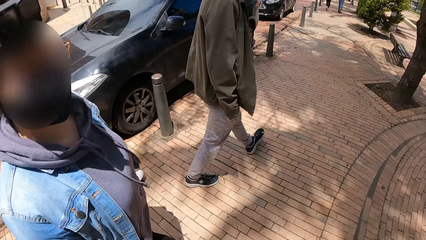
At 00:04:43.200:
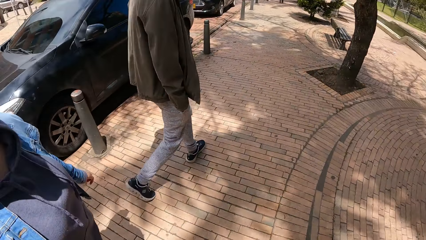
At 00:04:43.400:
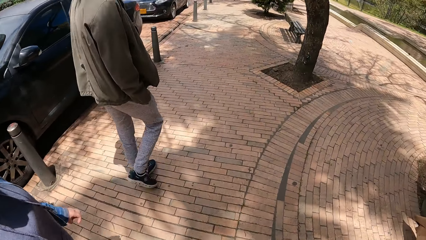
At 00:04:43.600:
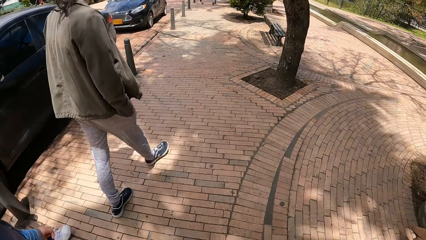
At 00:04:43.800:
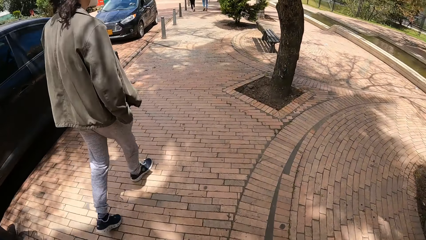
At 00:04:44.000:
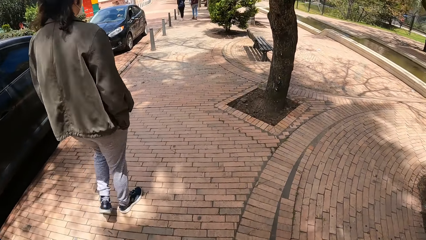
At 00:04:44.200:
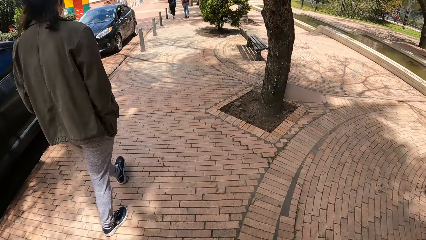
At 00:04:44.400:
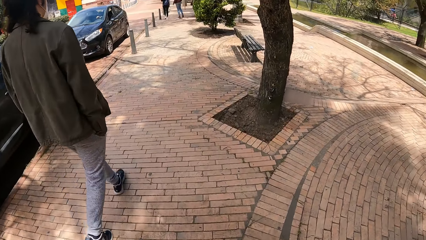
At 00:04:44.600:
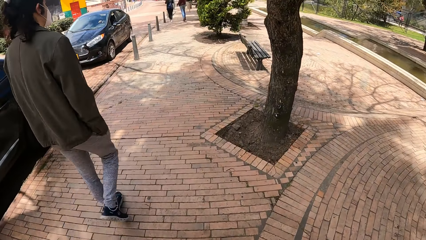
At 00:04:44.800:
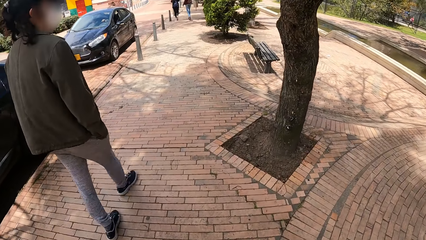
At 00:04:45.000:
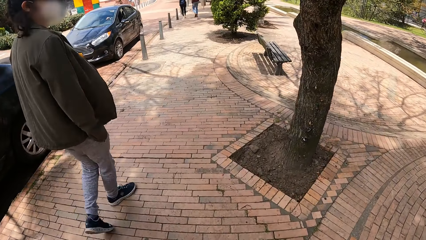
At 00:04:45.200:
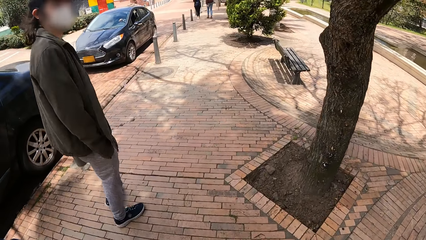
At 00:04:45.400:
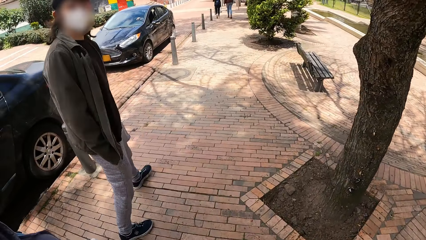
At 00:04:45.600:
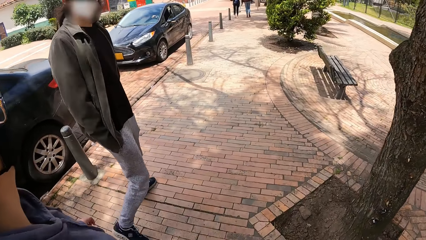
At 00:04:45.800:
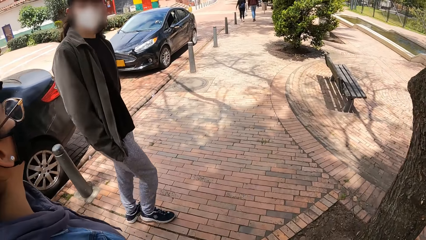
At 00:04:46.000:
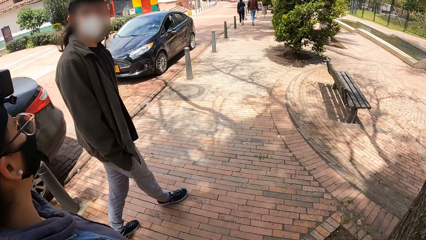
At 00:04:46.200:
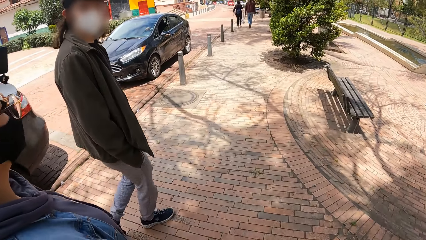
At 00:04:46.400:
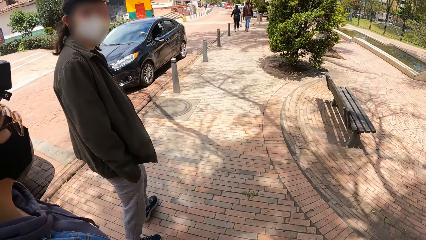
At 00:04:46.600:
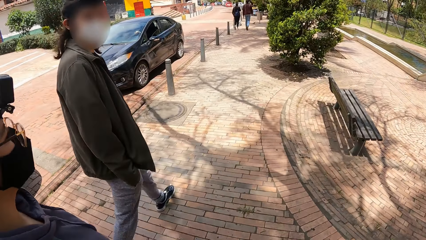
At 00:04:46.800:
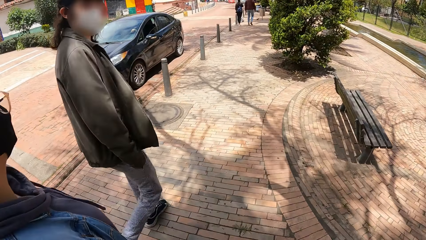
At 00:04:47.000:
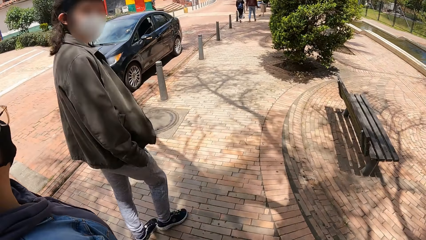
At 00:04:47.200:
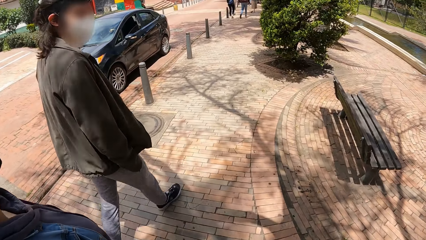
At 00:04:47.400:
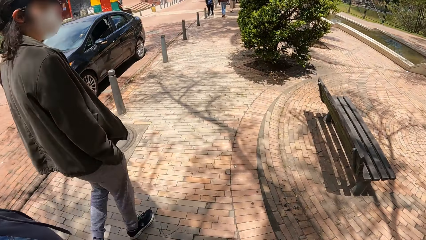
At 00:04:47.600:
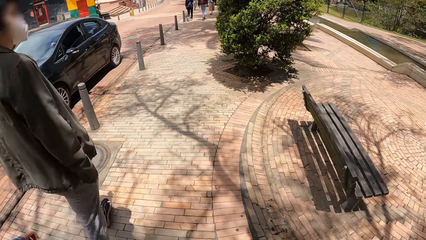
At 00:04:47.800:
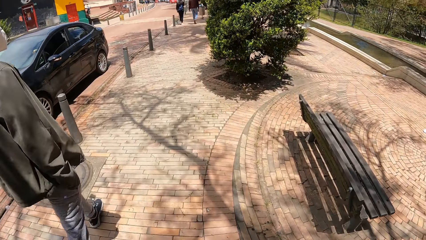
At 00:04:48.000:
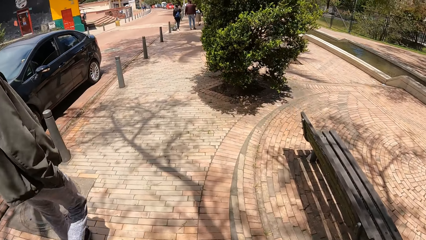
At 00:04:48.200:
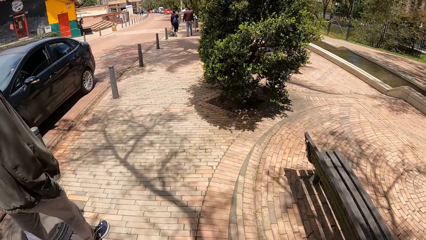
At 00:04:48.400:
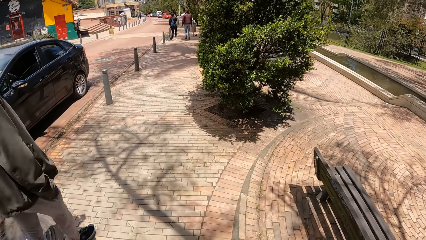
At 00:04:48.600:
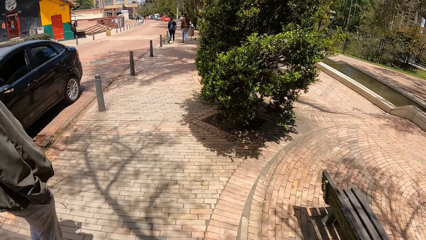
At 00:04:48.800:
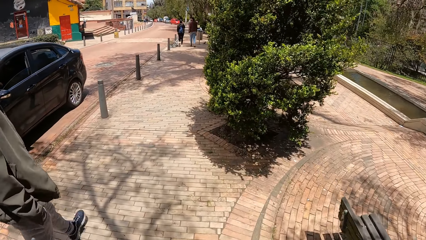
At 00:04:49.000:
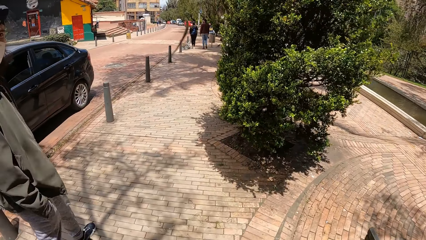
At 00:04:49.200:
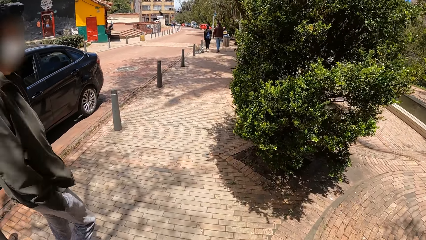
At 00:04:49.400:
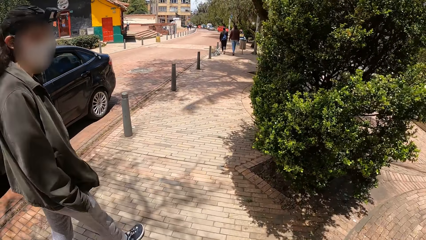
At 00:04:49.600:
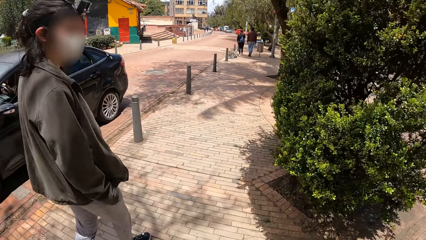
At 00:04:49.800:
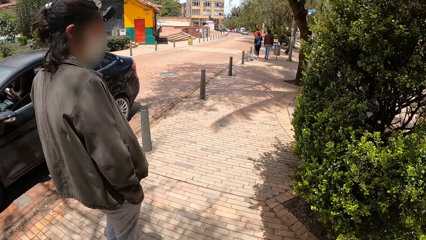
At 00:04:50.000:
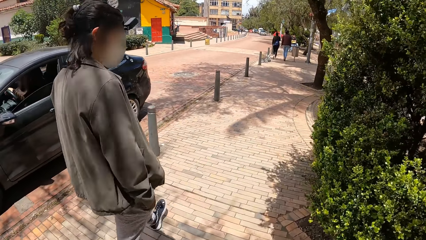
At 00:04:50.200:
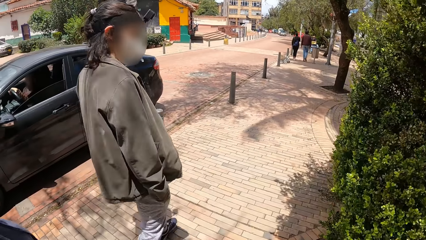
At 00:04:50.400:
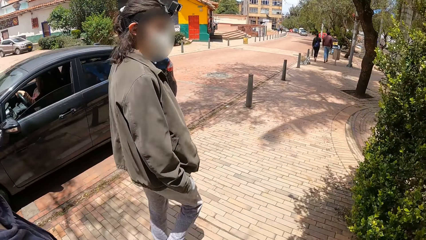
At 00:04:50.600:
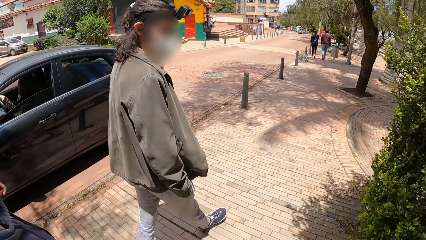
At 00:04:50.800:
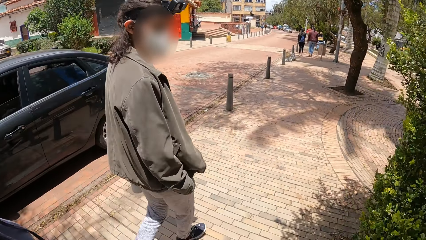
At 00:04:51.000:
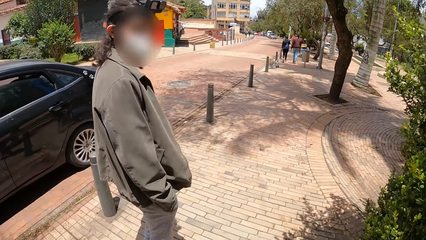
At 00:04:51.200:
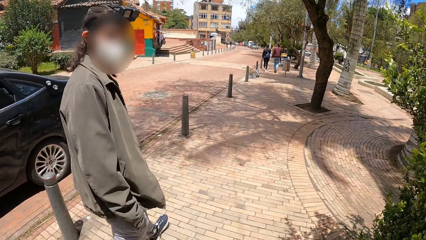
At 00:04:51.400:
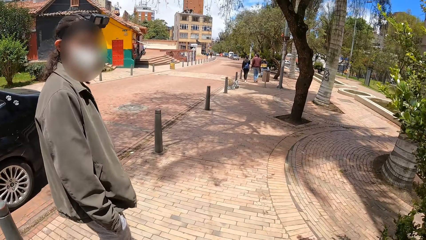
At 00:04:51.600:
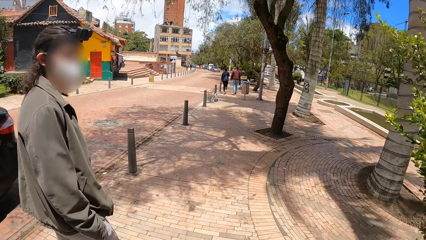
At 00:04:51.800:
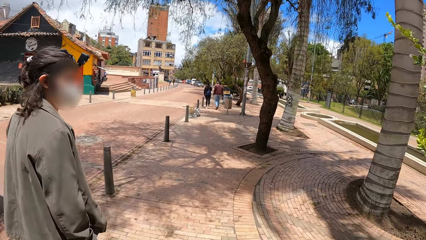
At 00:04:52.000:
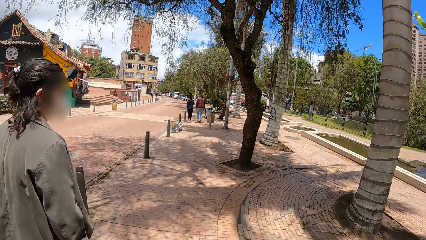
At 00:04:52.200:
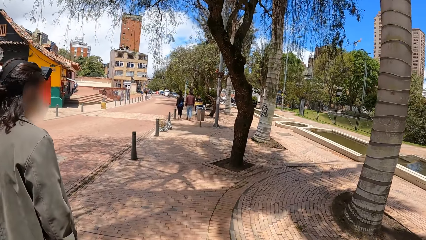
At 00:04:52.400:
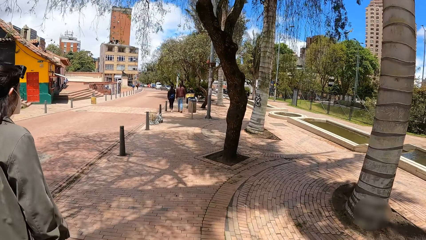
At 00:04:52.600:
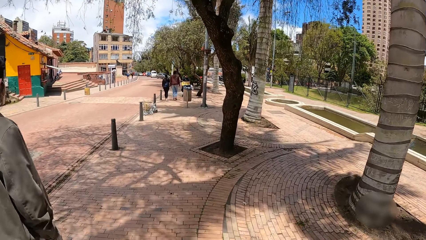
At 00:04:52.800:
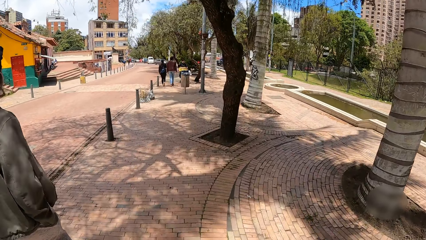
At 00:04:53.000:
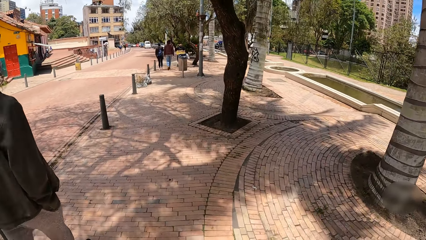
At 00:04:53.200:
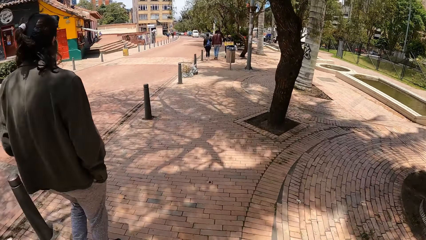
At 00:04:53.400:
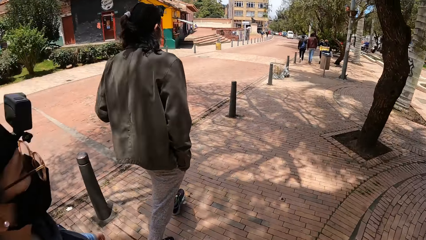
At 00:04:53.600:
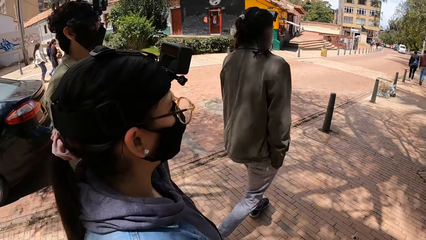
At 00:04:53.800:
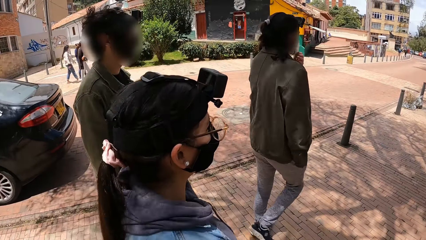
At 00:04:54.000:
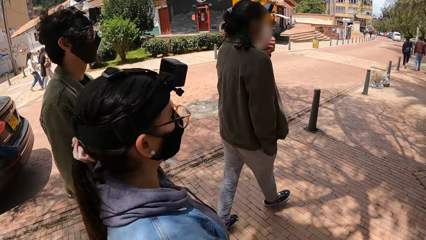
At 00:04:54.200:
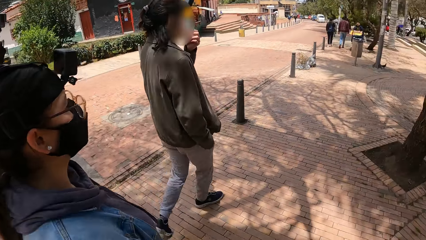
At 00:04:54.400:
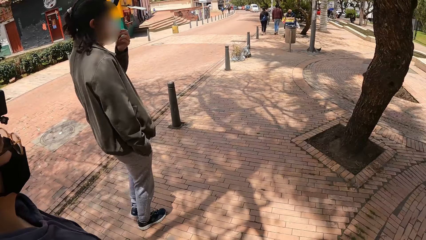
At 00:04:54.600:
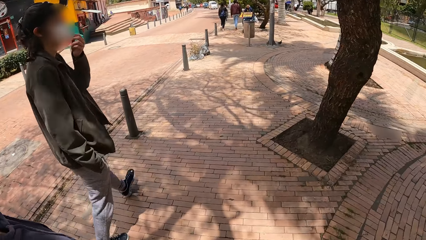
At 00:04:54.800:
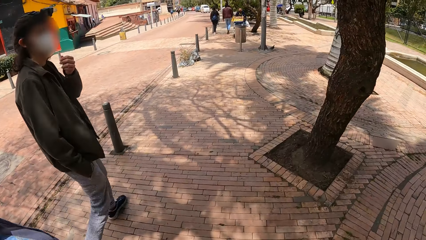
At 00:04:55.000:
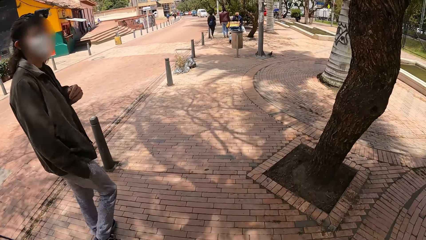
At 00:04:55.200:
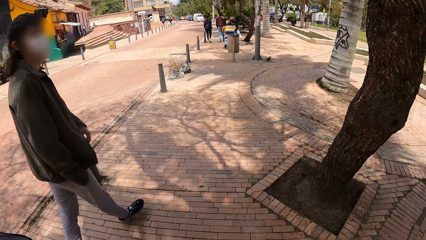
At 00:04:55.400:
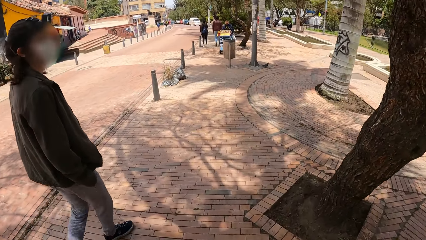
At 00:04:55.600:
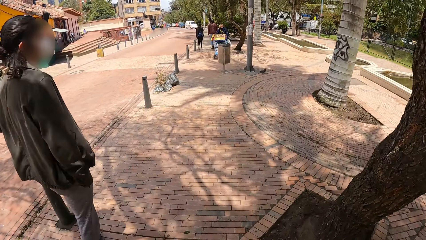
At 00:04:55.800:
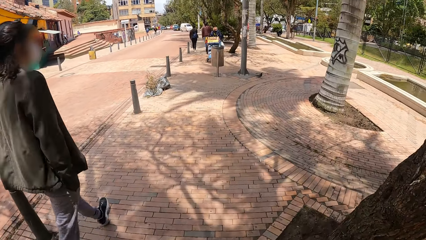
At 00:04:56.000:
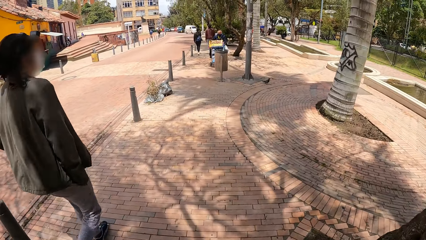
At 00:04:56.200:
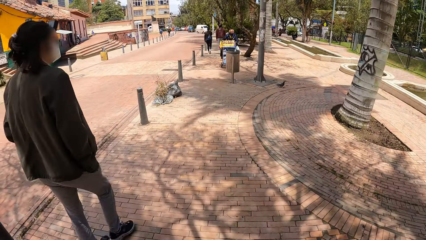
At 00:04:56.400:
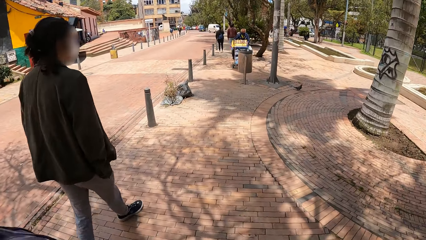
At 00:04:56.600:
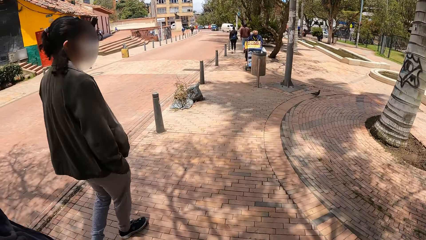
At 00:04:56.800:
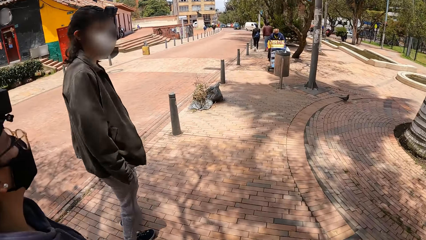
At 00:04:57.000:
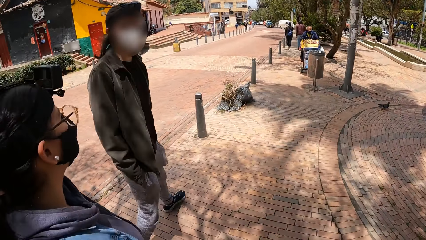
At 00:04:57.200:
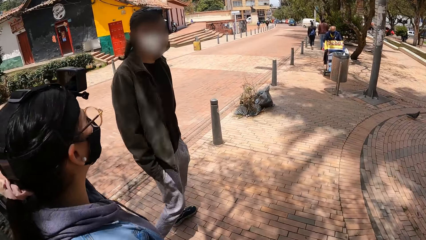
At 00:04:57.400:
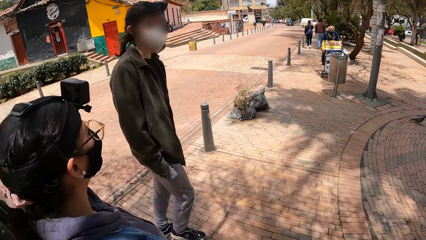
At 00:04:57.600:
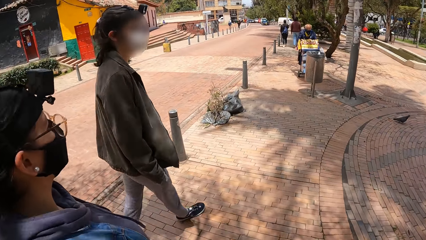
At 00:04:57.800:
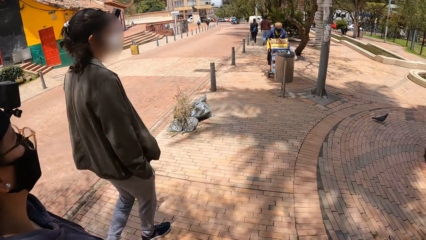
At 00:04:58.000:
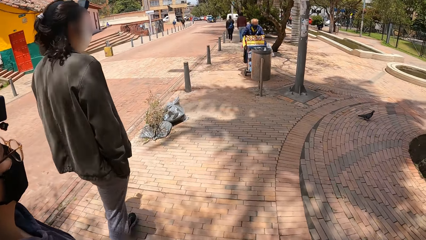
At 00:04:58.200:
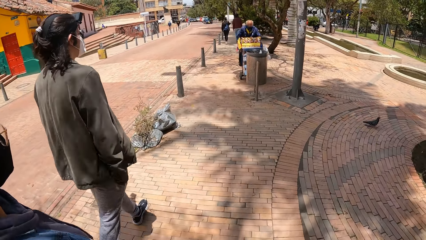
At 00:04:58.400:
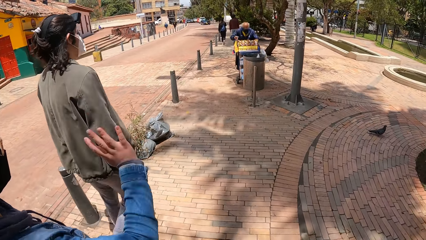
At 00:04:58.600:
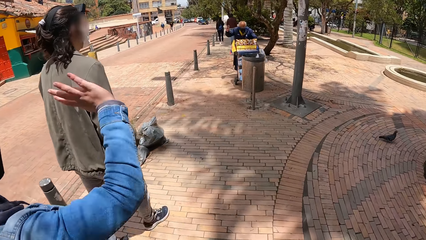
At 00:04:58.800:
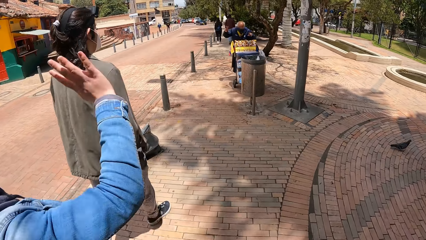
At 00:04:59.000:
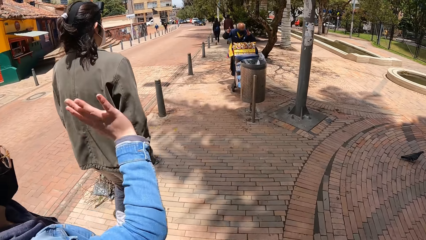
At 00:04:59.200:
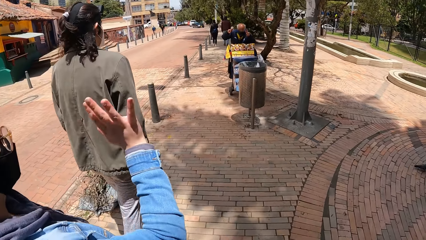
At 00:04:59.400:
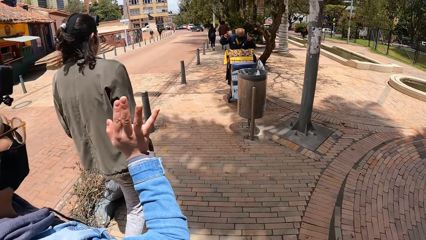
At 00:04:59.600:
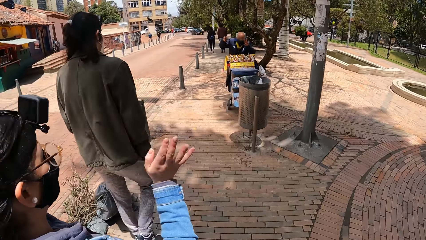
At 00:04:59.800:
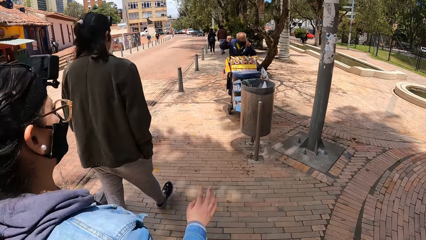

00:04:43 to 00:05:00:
A man looks around. The camera wearer looks around. The man looks around and walks around. The camera wearer walks around and looks around. Another man adjusts his nose mask with his left hand. The camera wearer walks around. The first man looks around and walks around. A woman interacts with a third man. Another woman waves her right hand.
